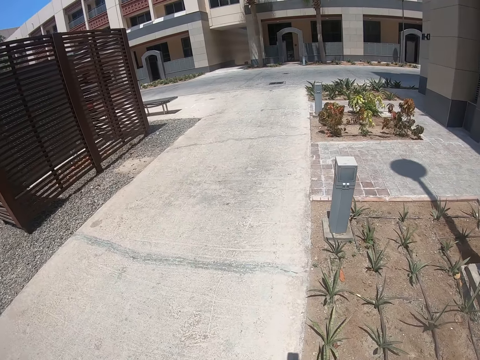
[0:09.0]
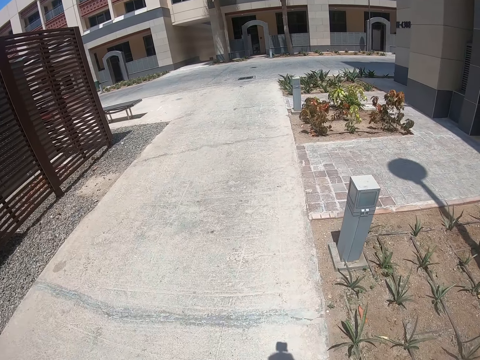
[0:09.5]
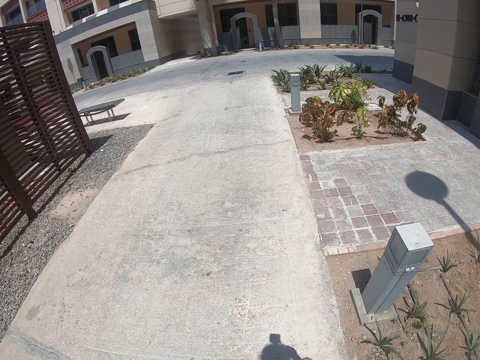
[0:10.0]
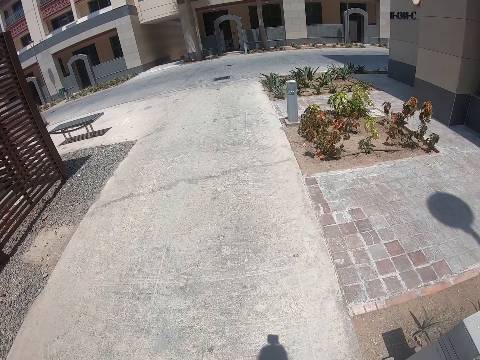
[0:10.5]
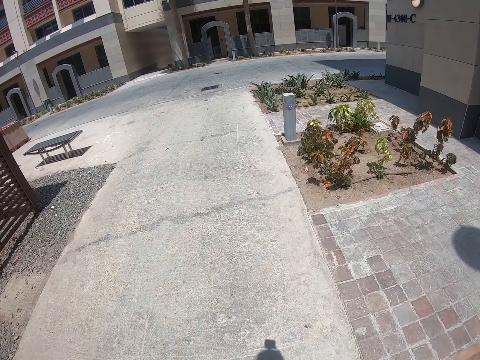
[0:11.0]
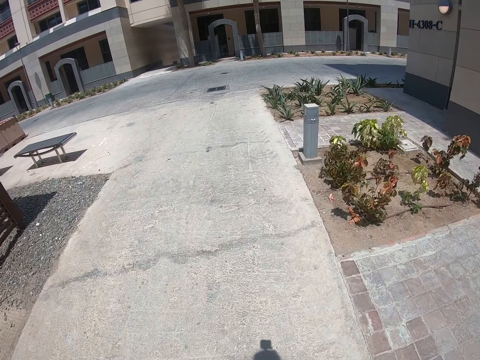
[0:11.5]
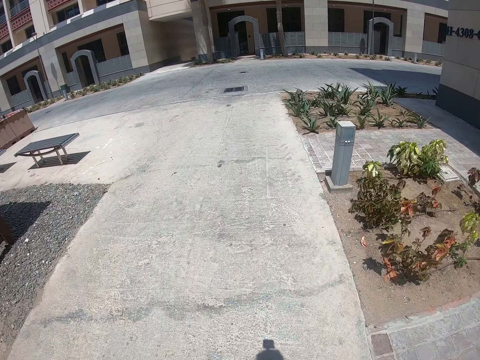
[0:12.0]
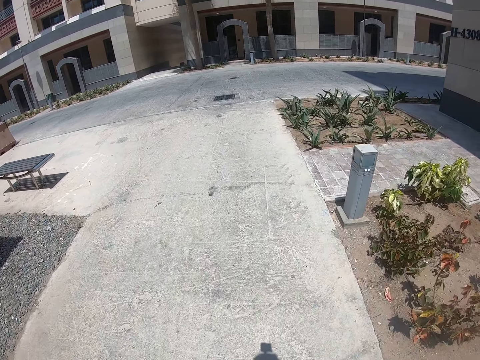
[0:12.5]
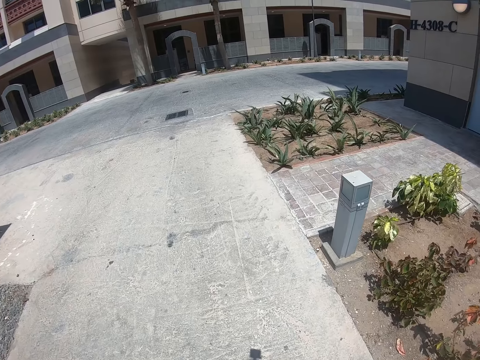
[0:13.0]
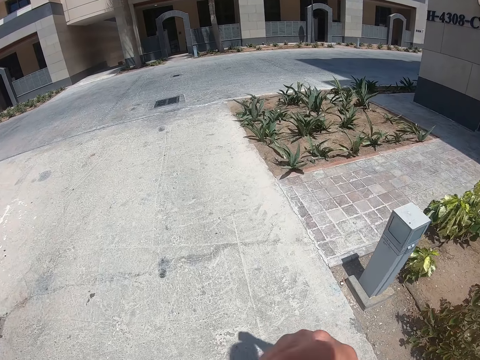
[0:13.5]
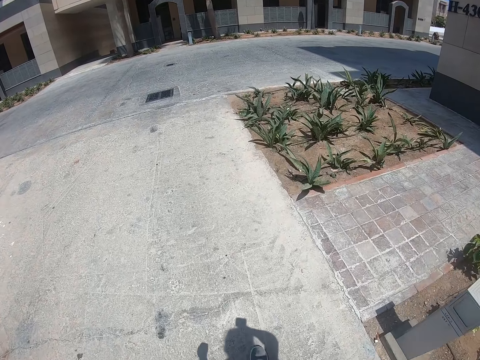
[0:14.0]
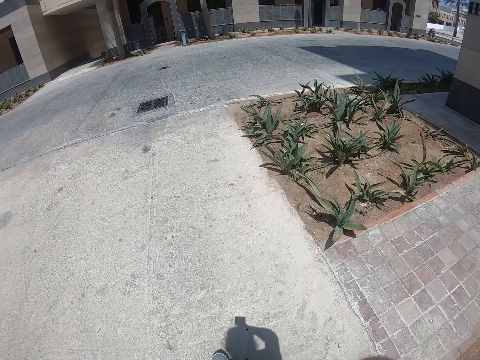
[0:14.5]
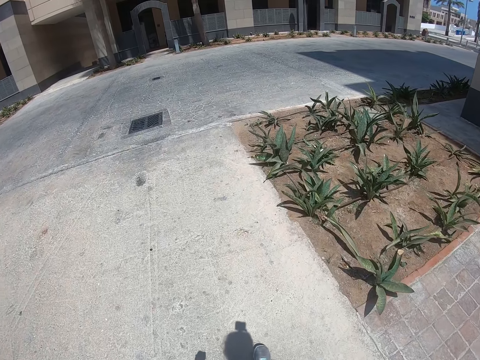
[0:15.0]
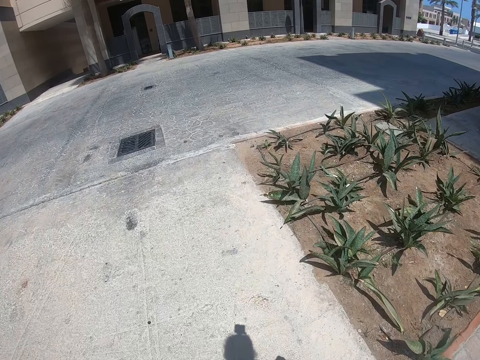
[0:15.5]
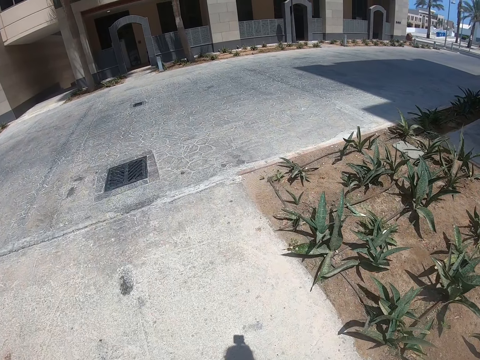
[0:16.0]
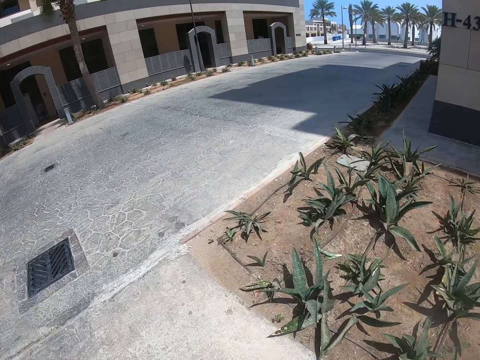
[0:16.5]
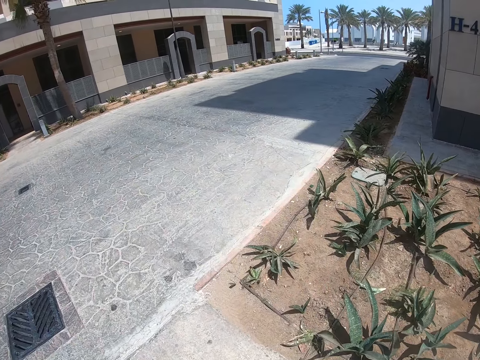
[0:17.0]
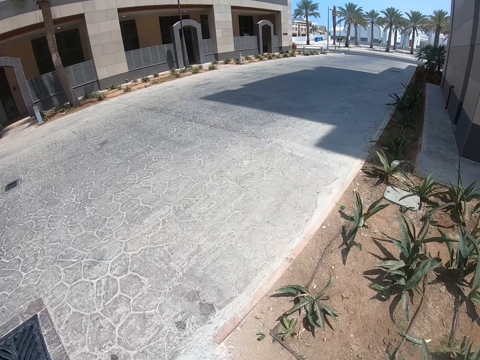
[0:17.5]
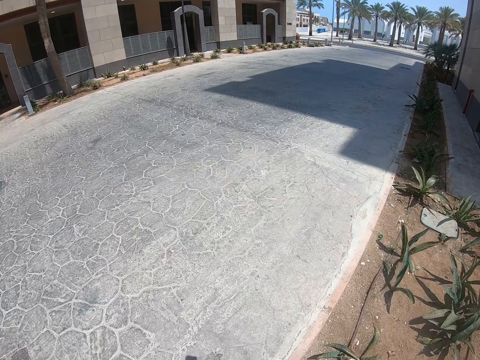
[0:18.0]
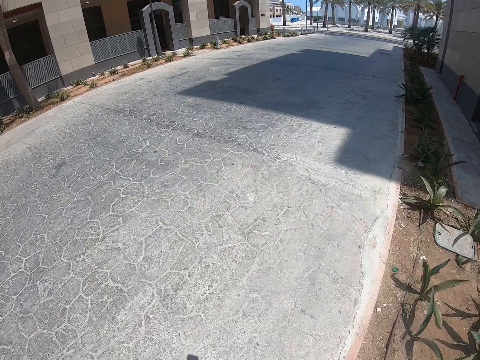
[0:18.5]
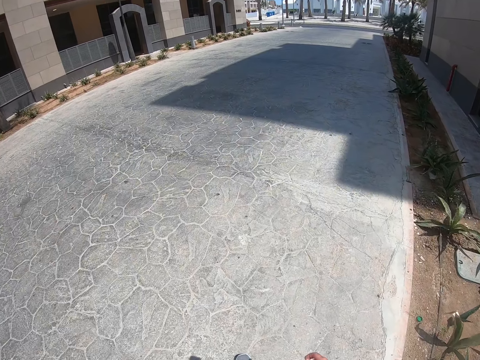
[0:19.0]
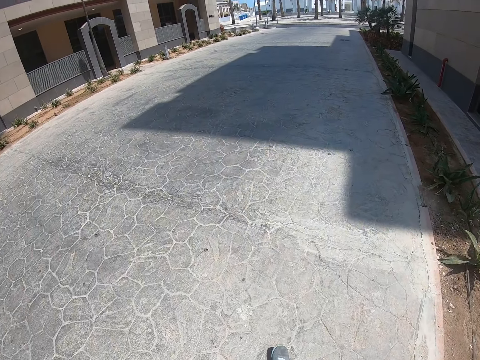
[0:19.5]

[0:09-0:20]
The camera wearer walks on the sidewalk. They touch the face area.

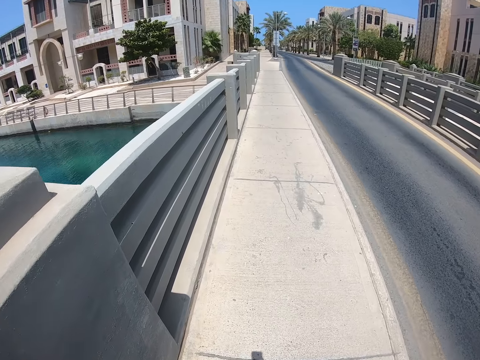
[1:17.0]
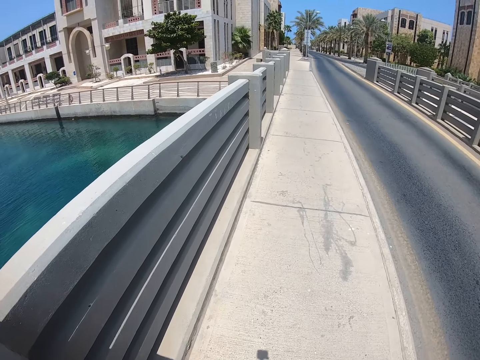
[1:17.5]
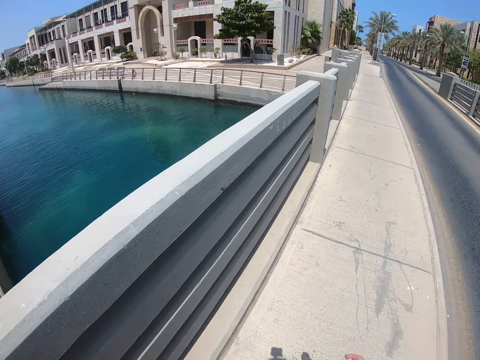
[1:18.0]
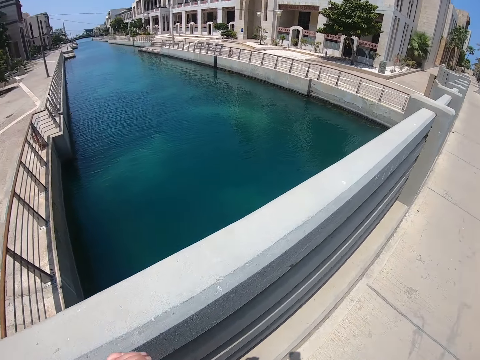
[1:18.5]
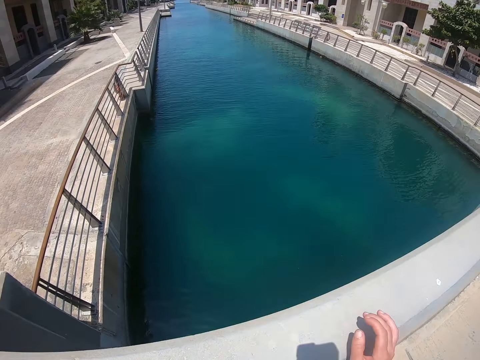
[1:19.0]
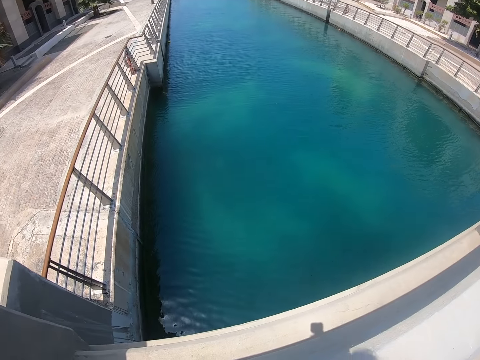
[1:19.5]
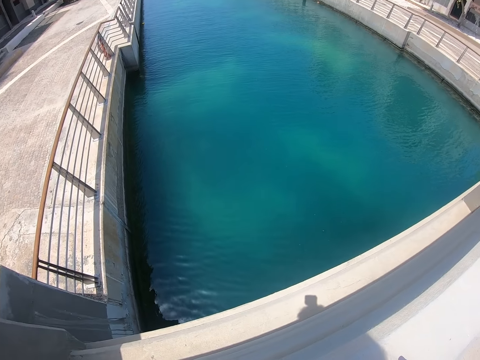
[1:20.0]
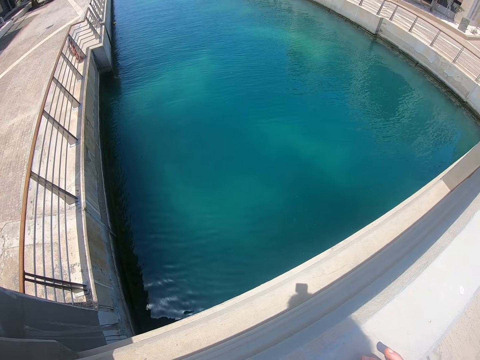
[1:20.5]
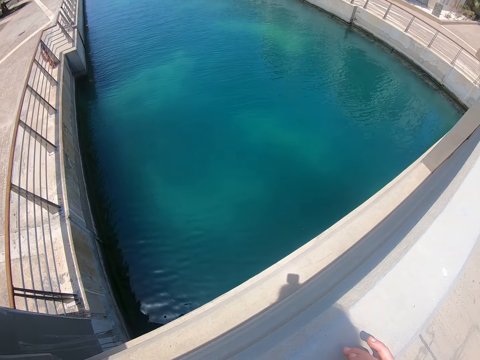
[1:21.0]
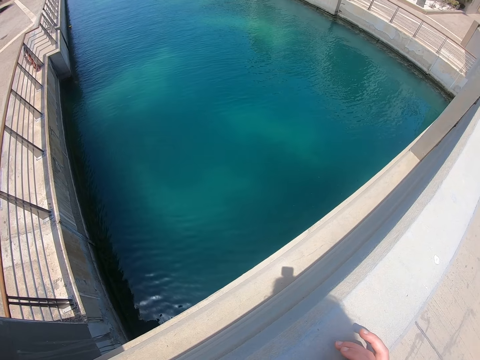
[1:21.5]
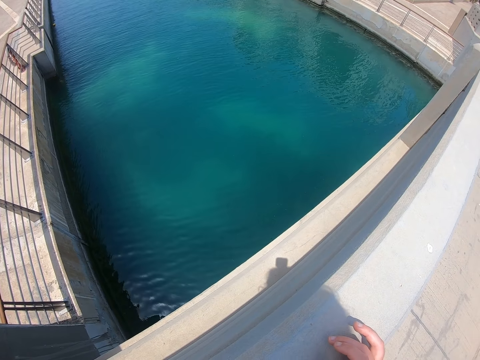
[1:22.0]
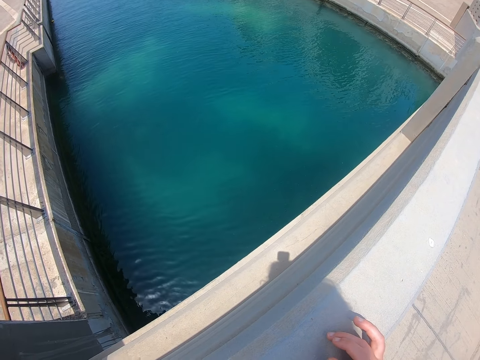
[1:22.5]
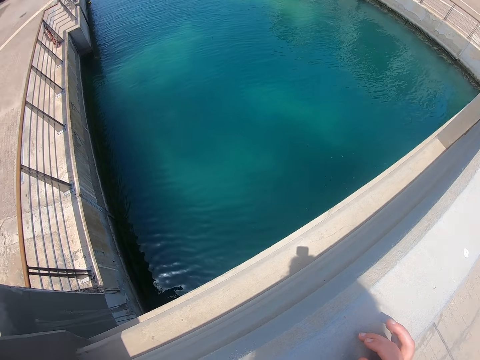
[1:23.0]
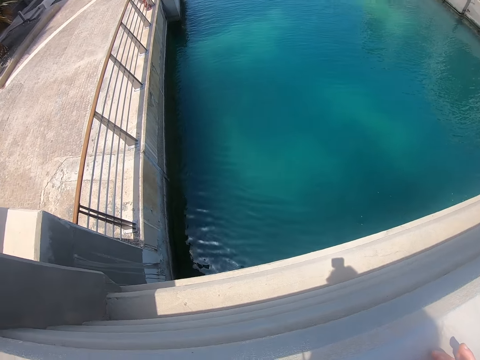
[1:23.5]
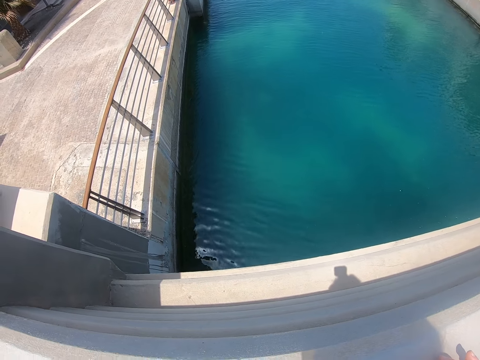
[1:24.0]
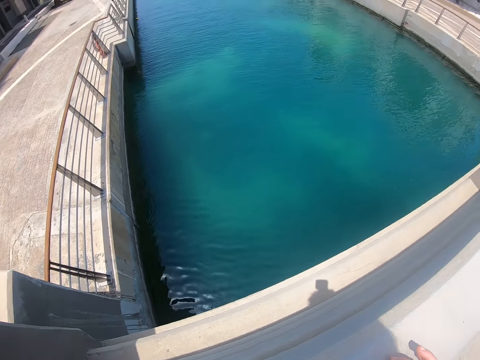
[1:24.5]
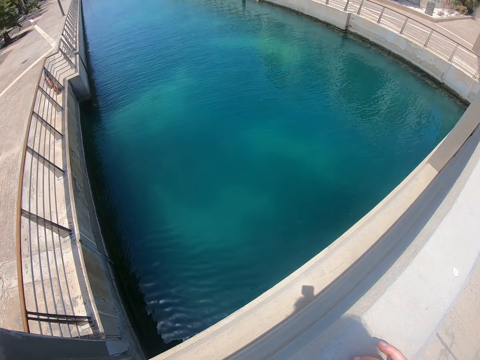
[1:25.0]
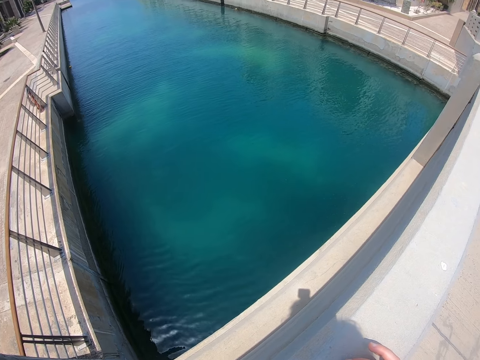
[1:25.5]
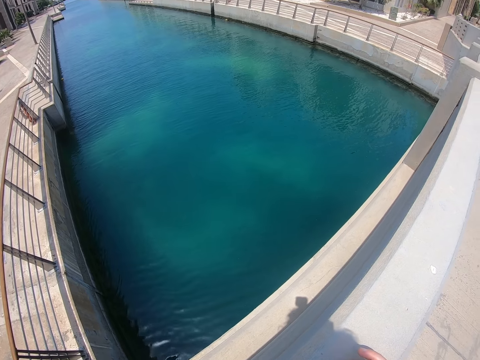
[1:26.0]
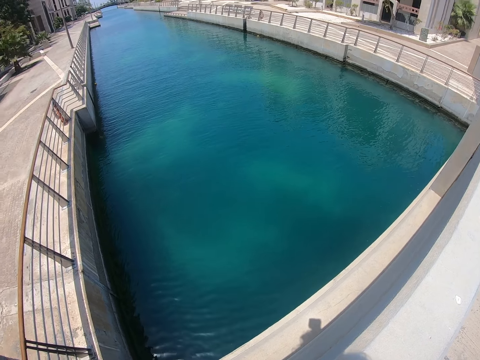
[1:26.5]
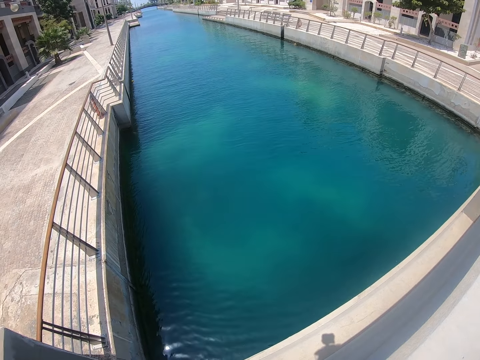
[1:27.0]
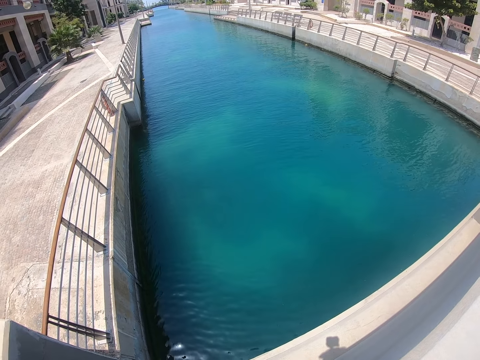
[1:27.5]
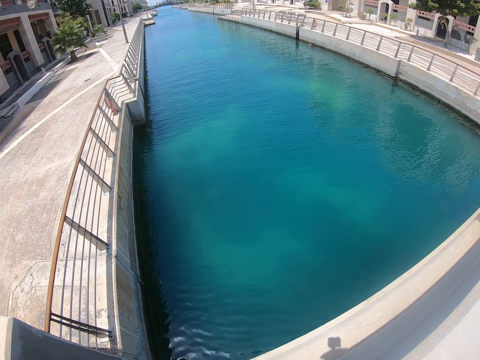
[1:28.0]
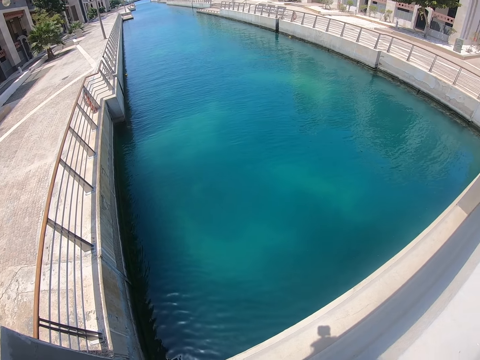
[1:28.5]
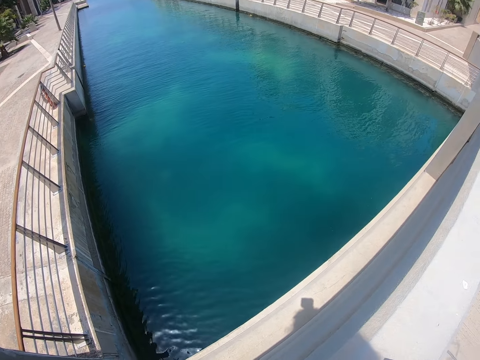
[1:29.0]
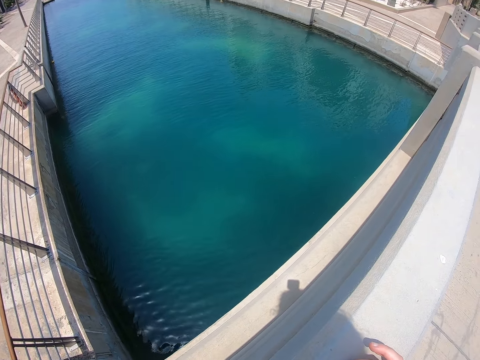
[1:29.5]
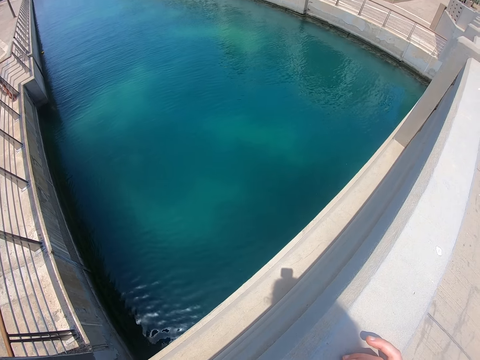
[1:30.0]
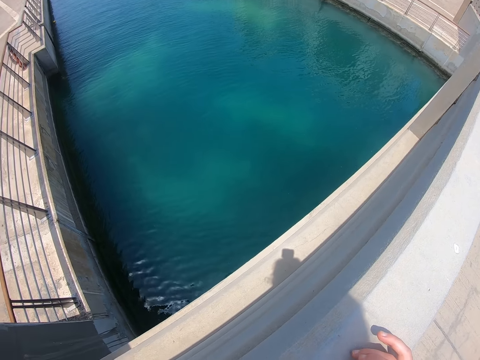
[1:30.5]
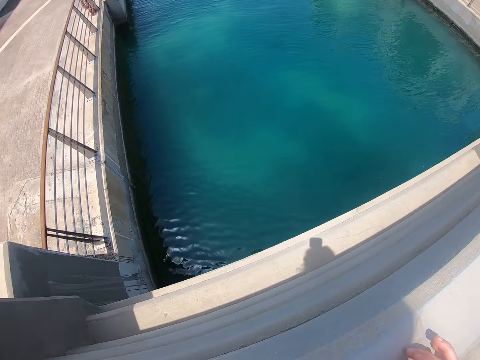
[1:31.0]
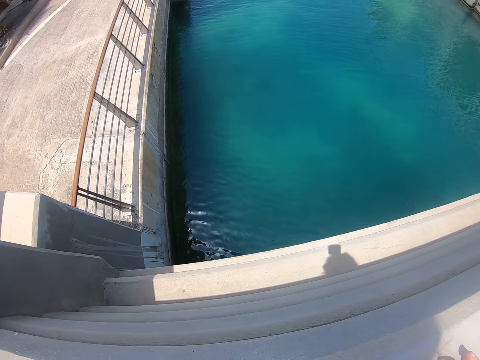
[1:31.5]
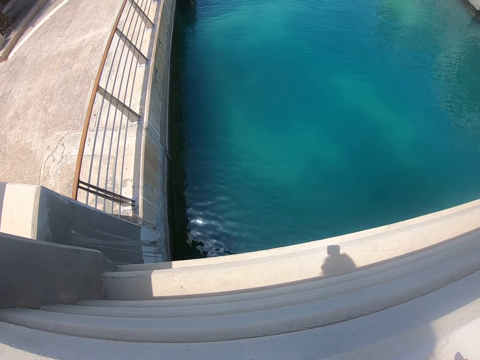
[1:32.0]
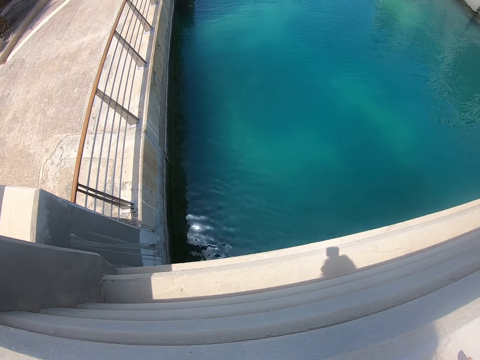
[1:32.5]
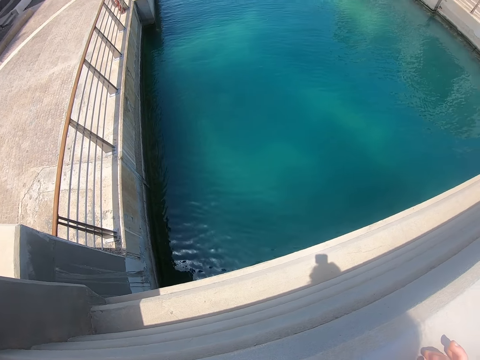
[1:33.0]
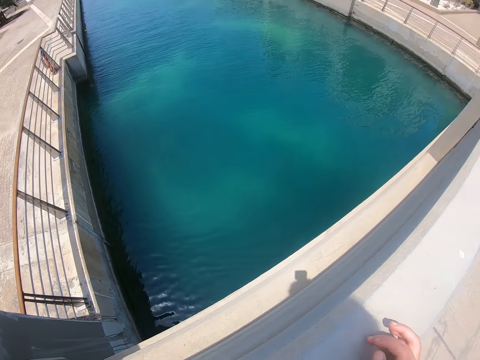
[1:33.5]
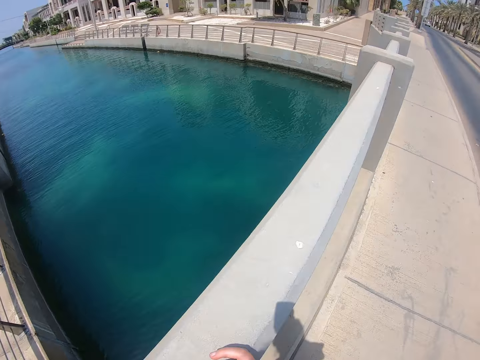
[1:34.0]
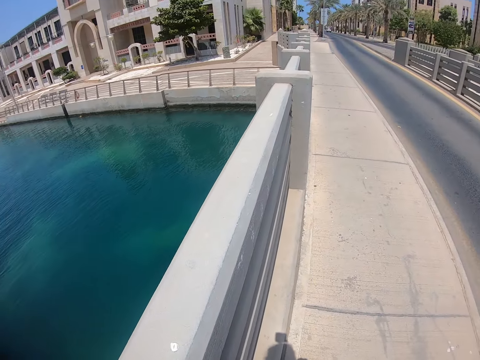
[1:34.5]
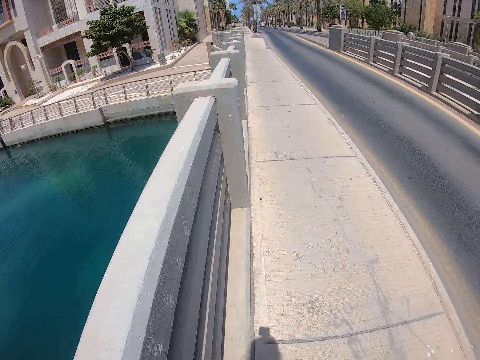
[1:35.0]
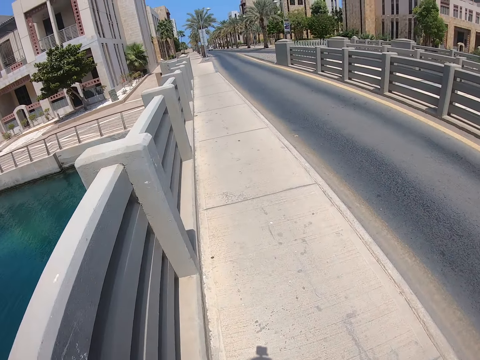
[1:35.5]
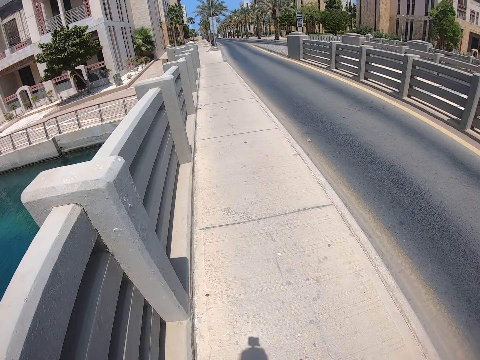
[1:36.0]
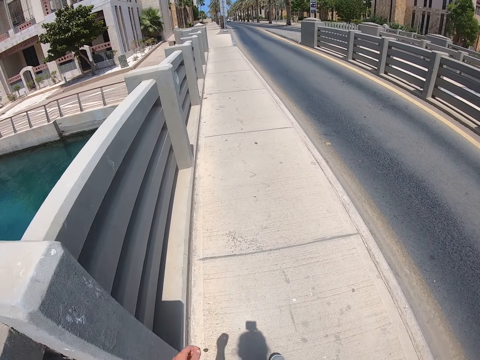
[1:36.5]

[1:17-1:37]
The camera wearer stares at the water under the bridge. They lean on the grills. They look around. They walk away on the sidewalk.
